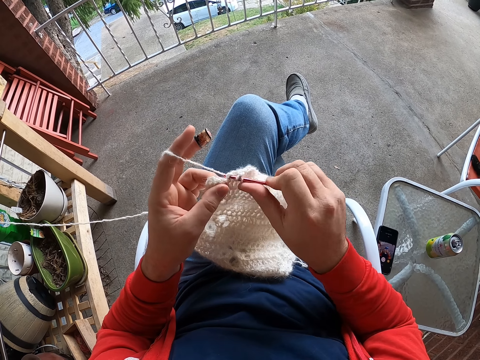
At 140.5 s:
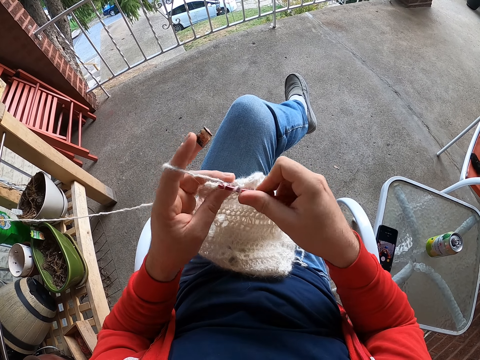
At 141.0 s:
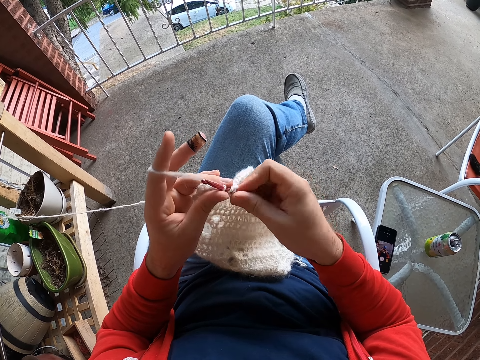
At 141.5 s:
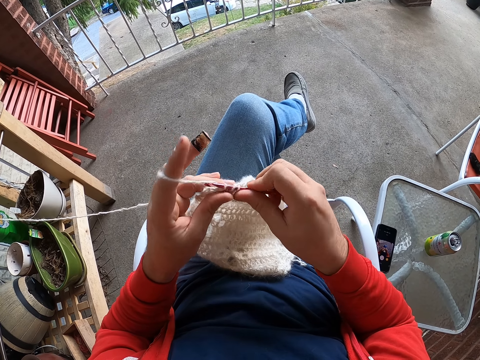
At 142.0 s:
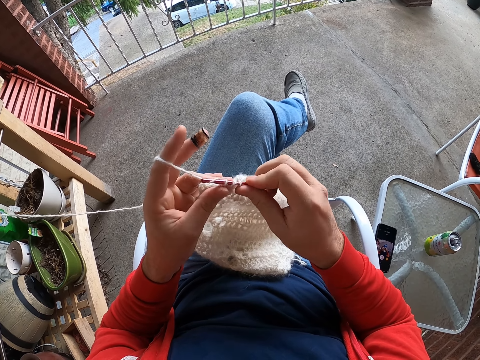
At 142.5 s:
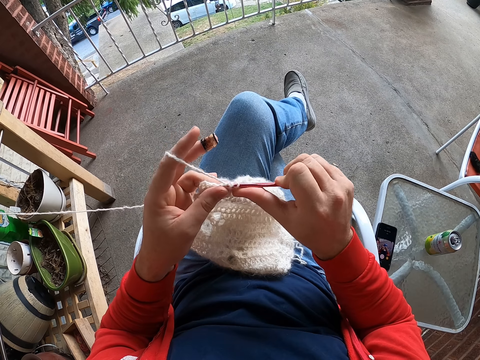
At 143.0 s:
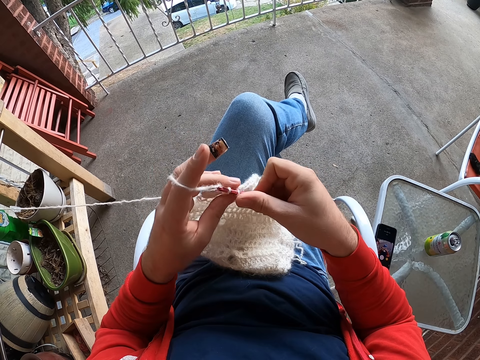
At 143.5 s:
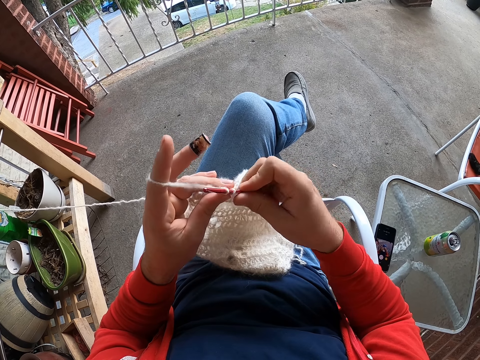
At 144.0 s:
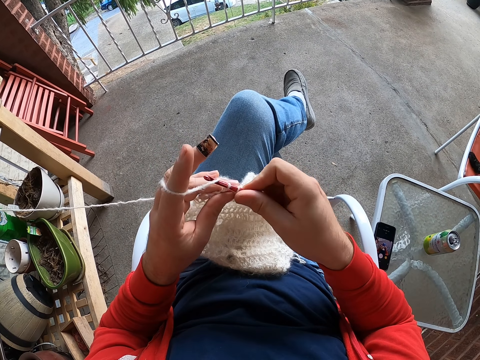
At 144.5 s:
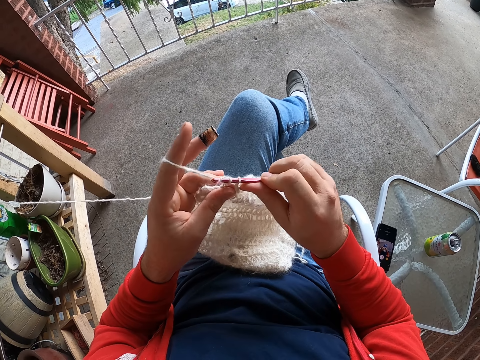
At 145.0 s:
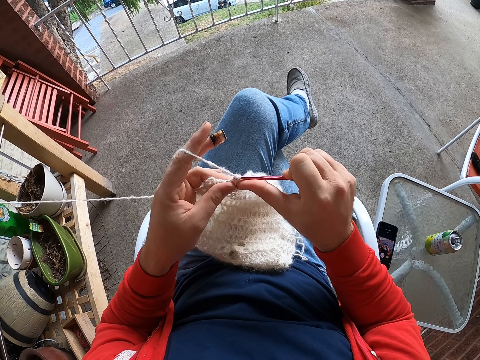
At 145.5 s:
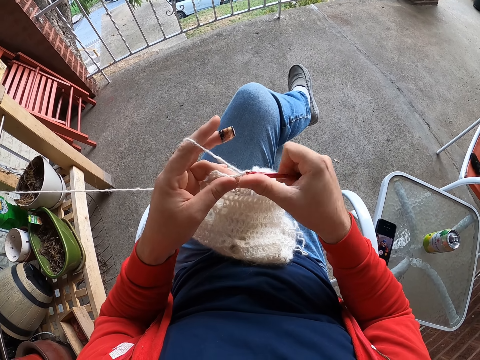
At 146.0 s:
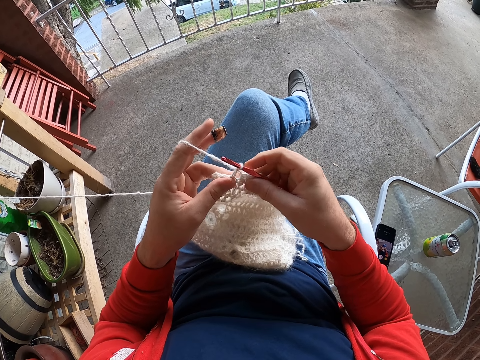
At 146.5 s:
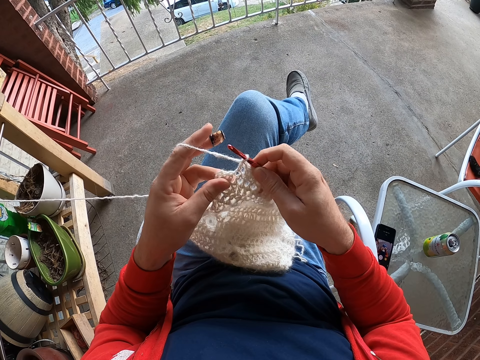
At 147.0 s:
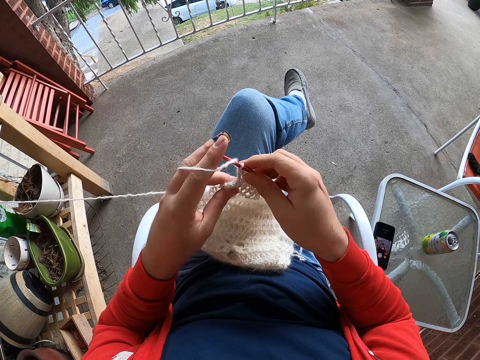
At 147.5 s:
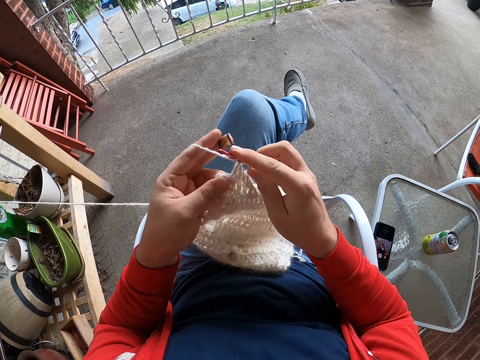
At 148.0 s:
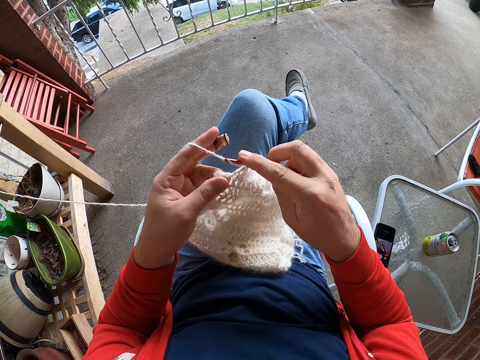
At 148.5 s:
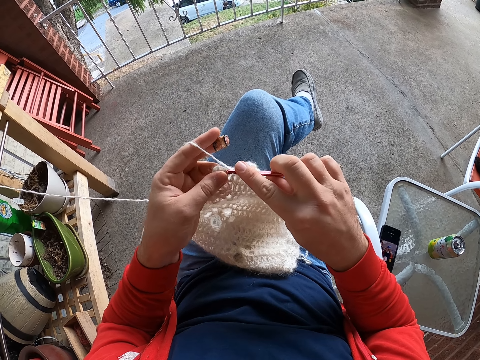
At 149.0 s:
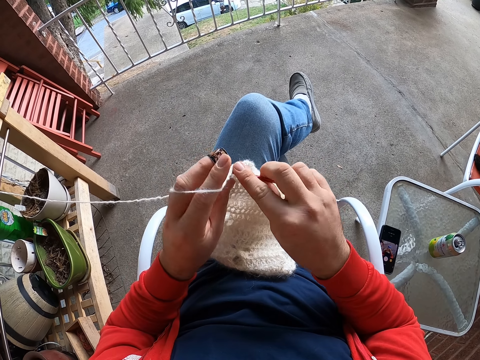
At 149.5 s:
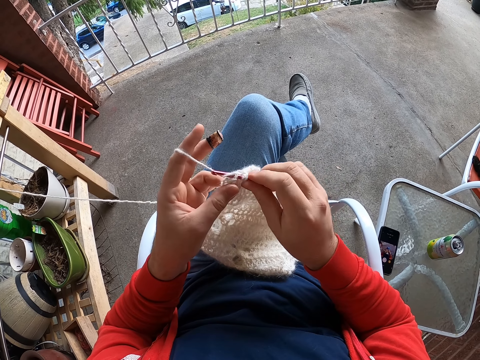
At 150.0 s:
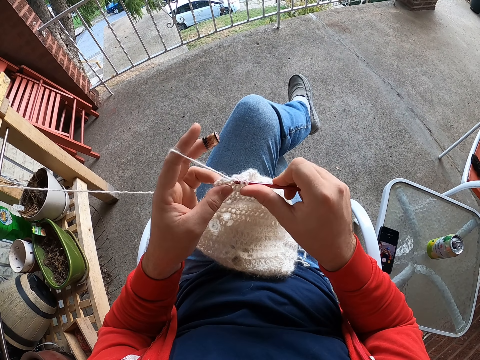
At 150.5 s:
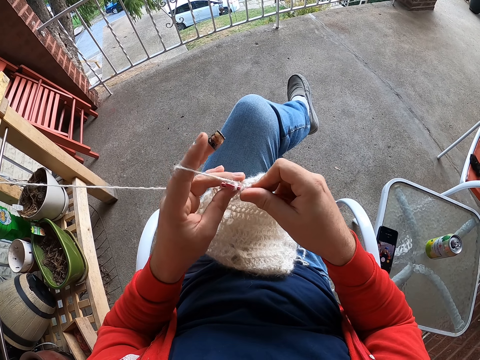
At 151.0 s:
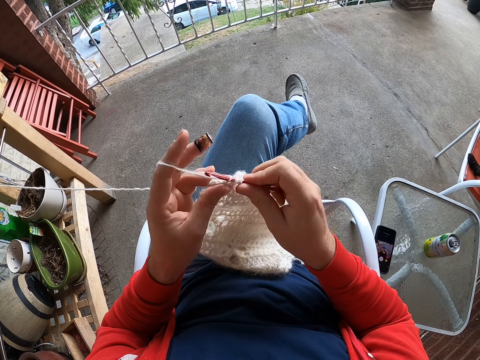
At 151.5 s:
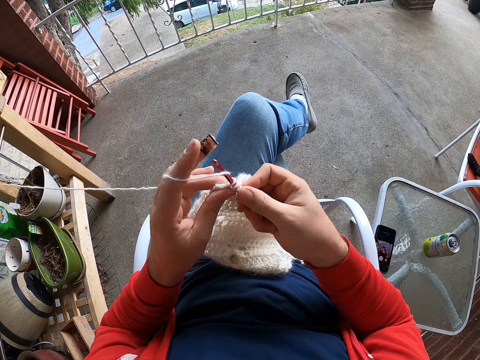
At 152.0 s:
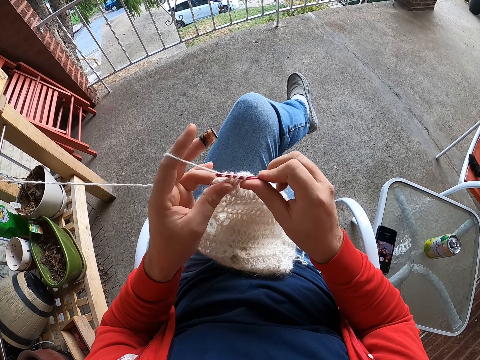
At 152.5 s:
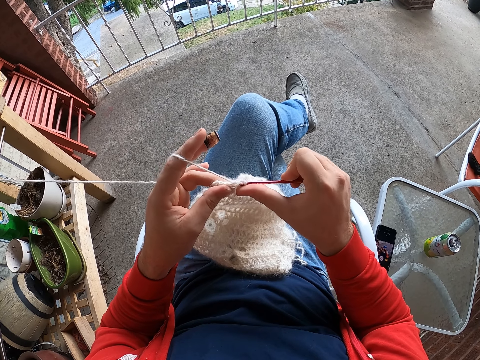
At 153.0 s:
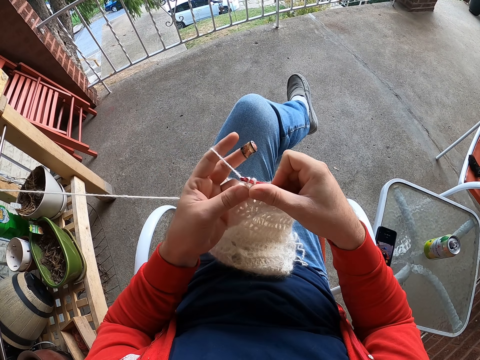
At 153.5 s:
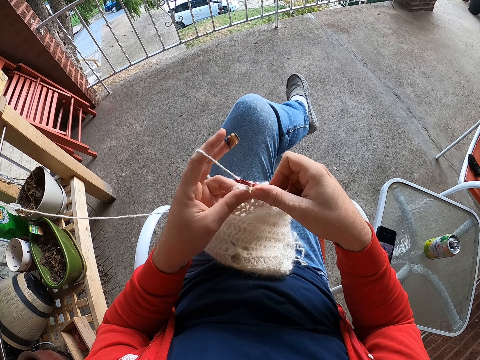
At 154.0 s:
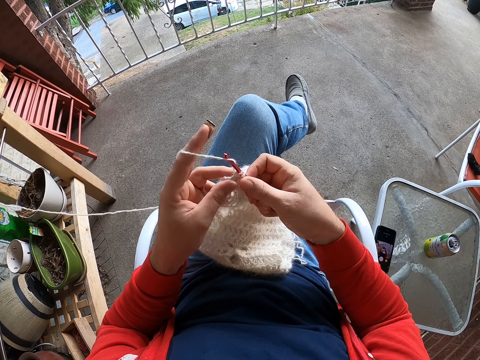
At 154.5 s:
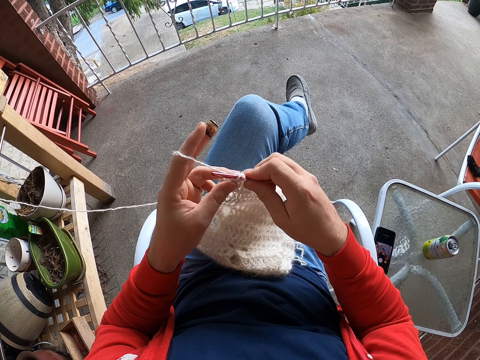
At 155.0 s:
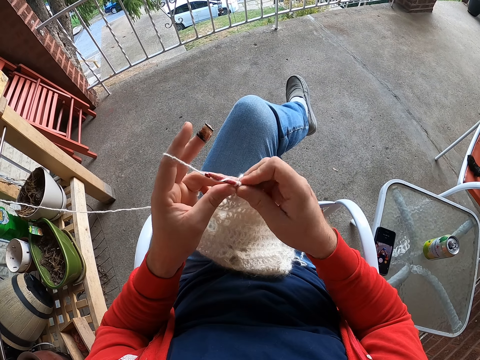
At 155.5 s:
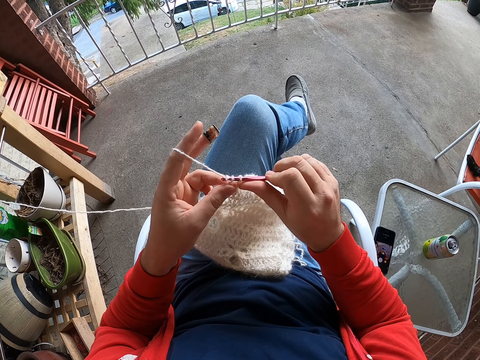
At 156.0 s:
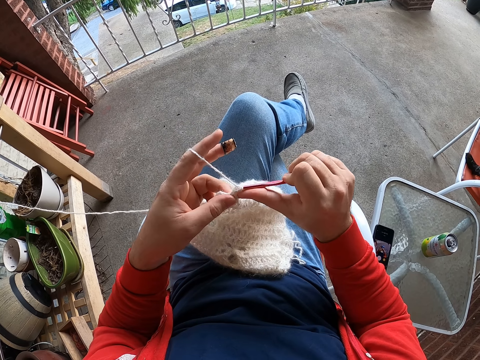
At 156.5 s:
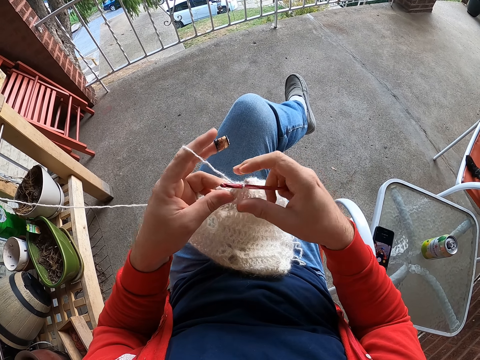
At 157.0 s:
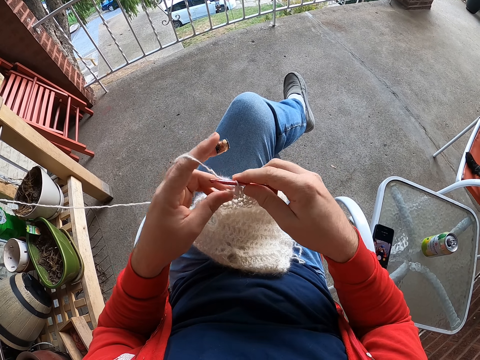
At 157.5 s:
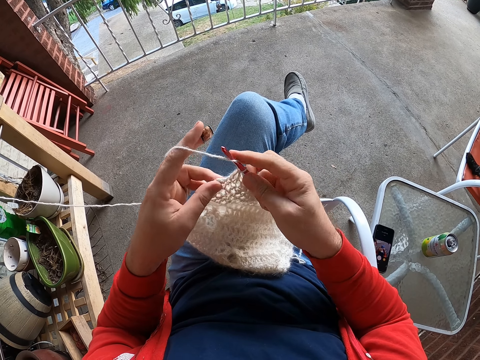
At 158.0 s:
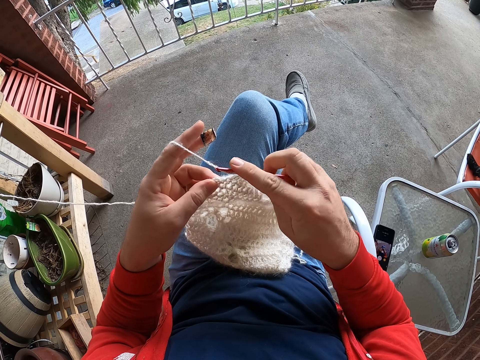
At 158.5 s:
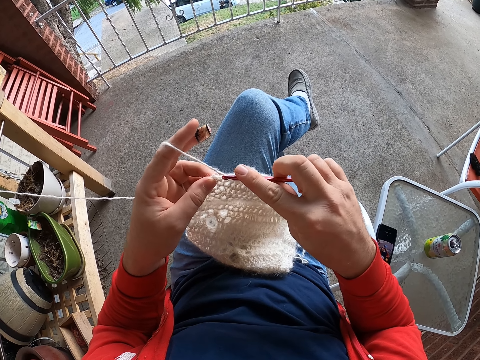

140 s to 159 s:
The camera wearer knits fabric. They roll the fabric on the crochet. They knit the fabric.

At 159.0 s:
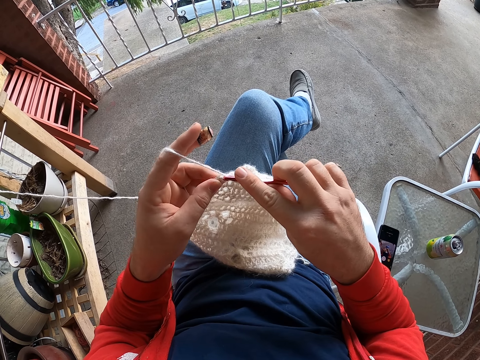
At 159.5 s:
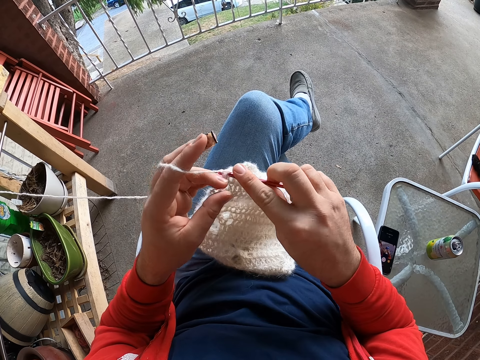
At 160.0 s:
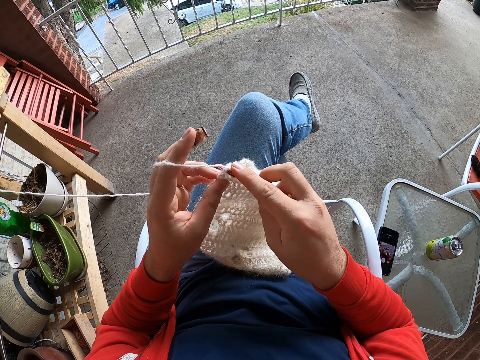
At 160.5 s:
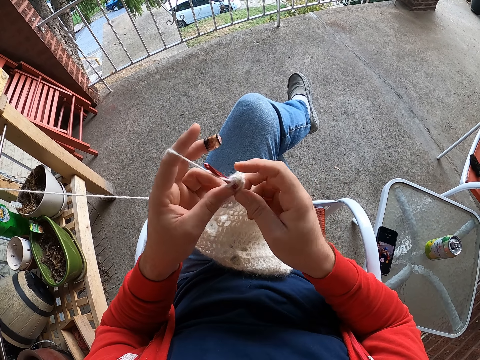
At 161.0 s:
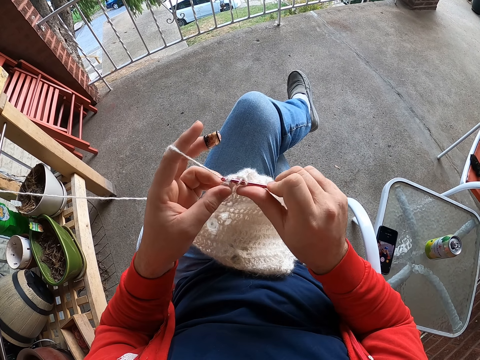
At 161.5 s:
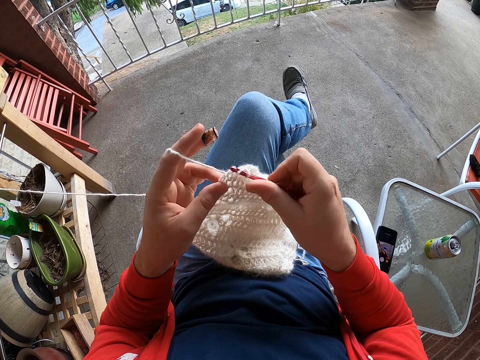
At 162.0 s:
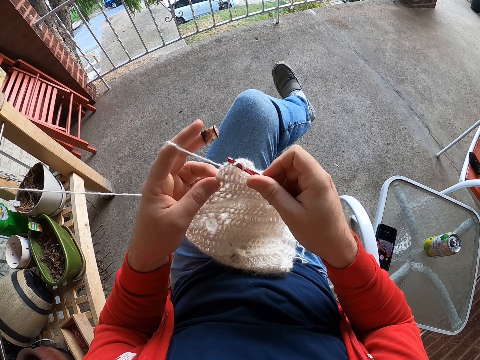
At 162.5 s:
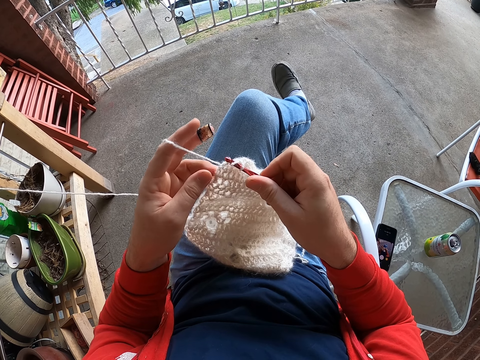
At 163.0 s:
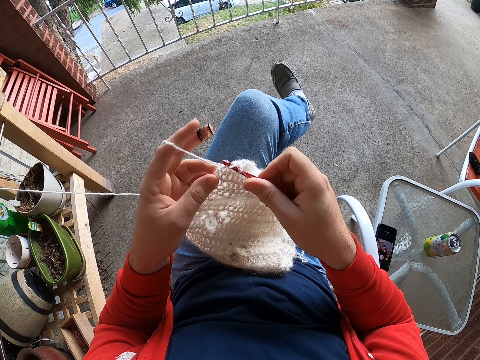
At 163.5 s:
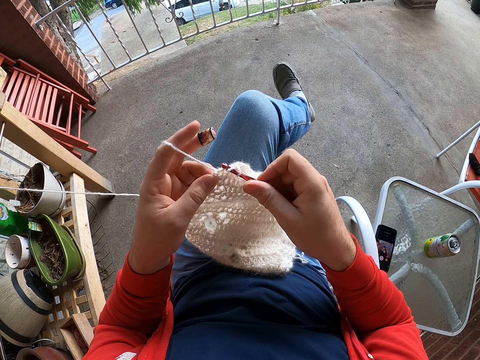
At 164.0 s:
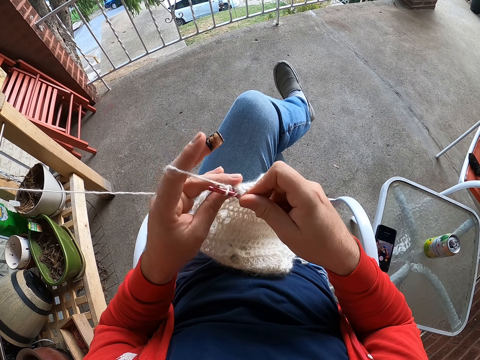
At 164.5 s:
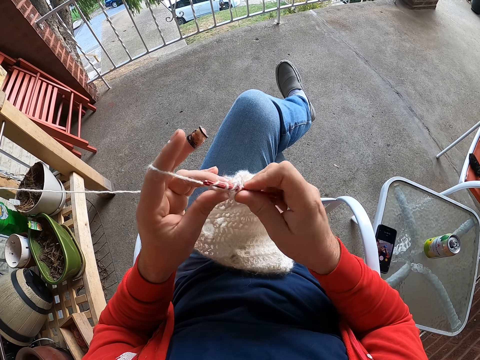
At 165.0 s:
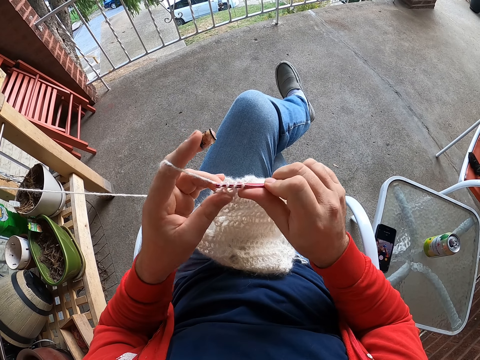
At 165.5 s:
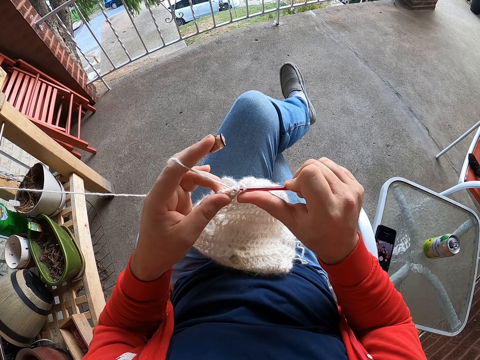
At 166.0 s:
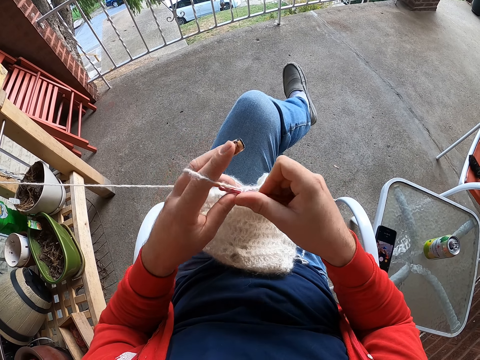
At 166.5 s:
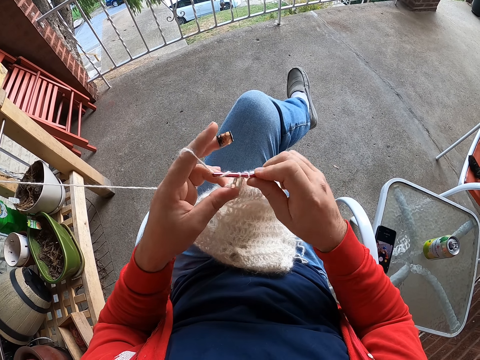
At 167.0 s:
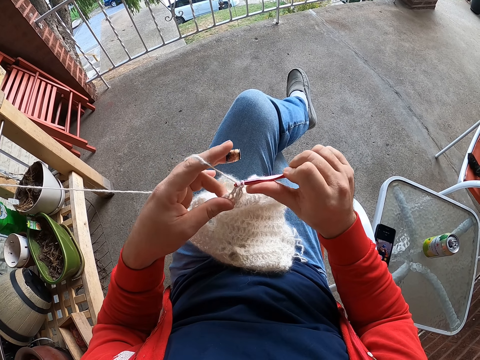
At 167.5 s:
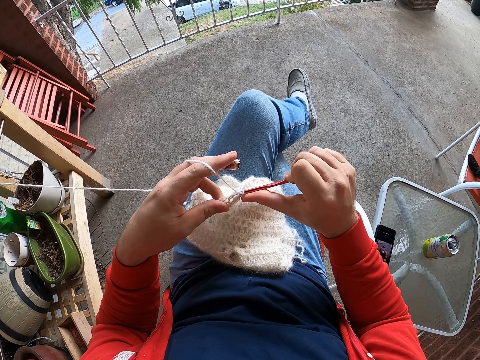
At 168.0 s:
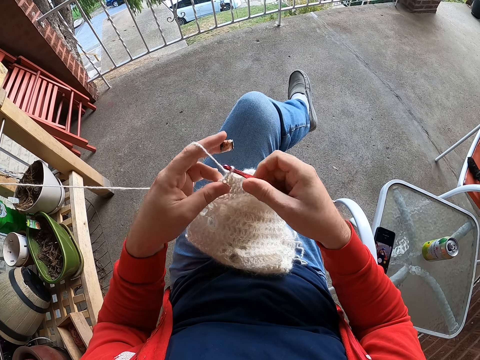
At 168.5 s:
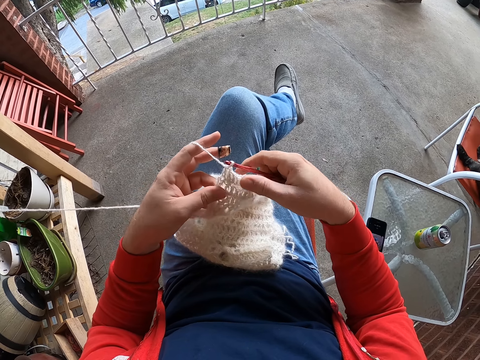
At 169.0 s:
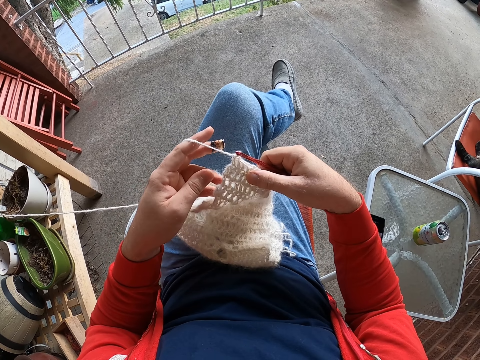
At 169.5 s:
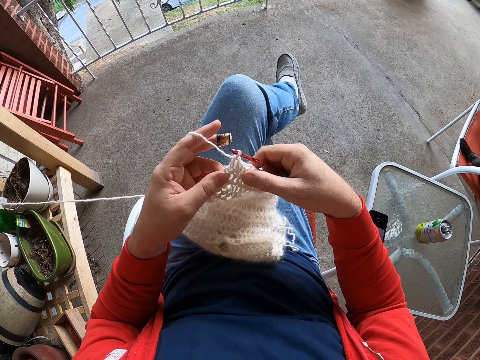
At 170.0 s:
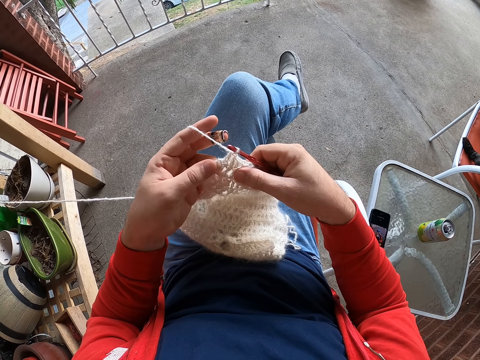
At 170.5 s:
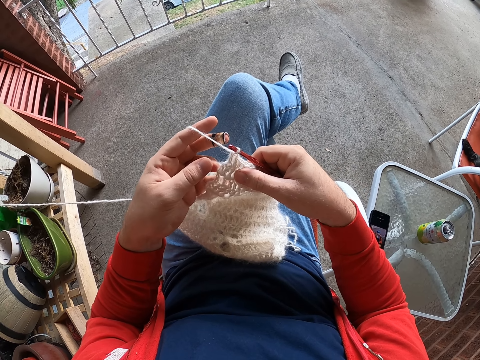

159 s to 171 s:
The camera wearer checks the garment. They knit the garment. They check the garment.
